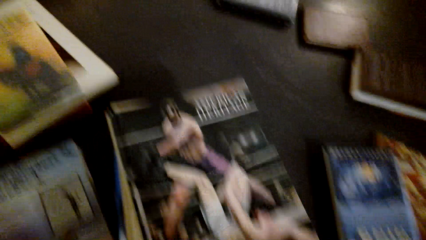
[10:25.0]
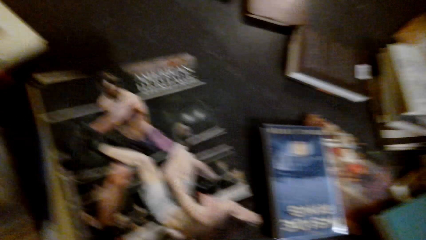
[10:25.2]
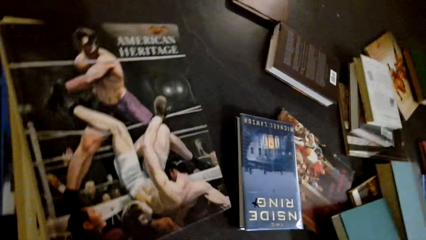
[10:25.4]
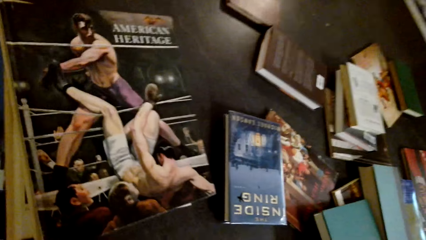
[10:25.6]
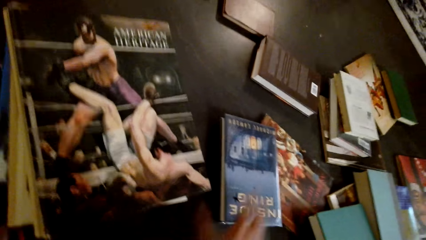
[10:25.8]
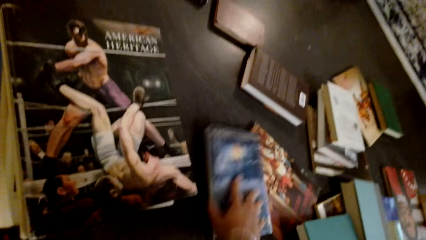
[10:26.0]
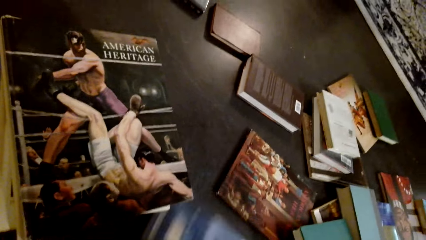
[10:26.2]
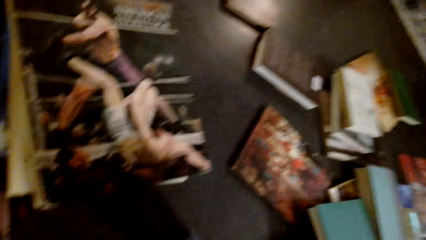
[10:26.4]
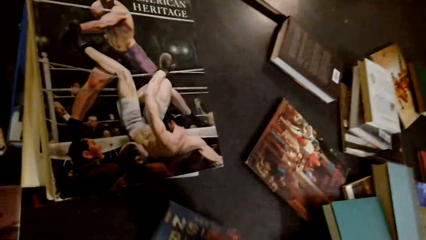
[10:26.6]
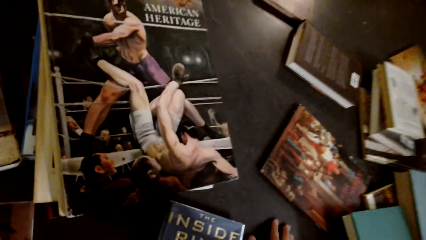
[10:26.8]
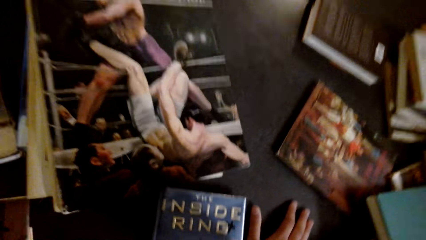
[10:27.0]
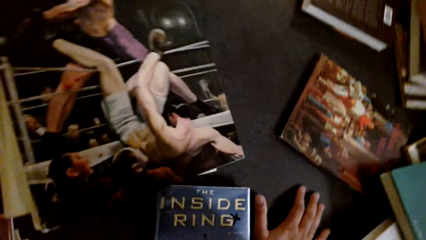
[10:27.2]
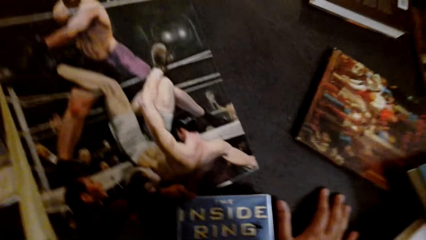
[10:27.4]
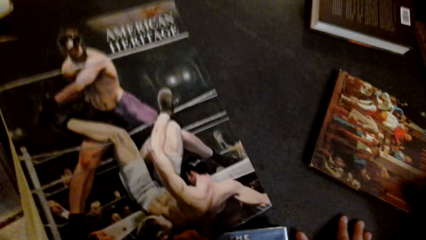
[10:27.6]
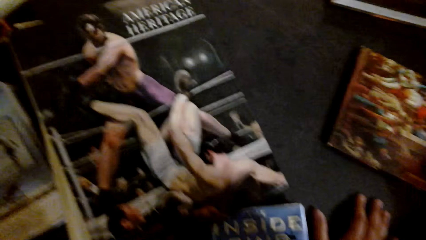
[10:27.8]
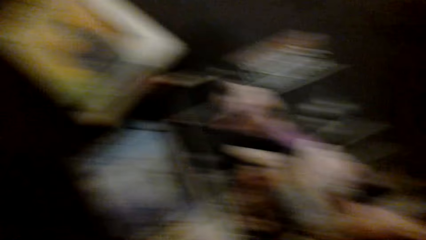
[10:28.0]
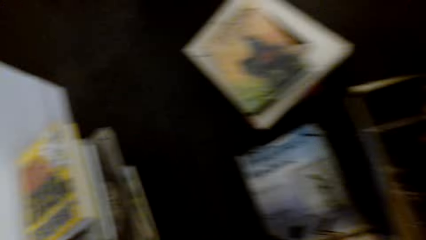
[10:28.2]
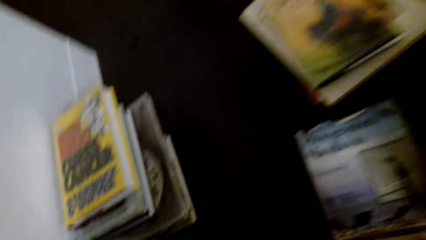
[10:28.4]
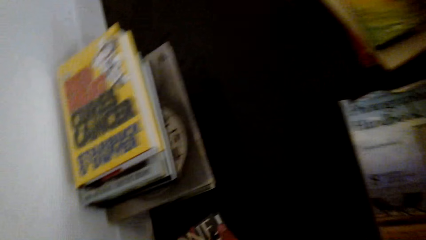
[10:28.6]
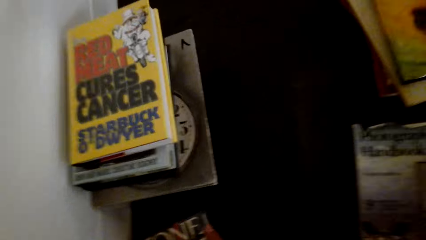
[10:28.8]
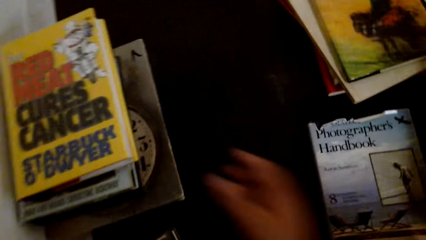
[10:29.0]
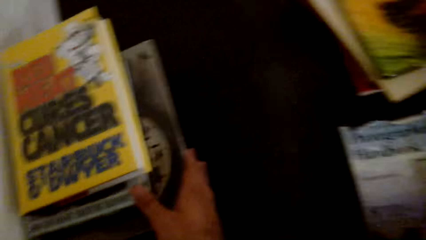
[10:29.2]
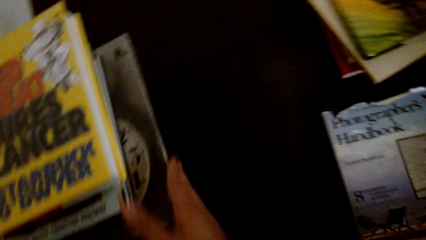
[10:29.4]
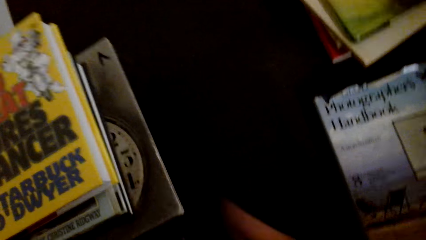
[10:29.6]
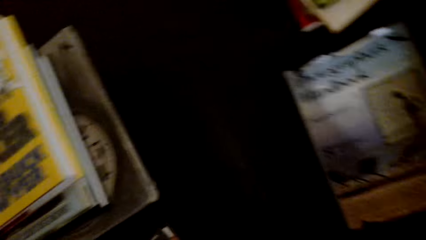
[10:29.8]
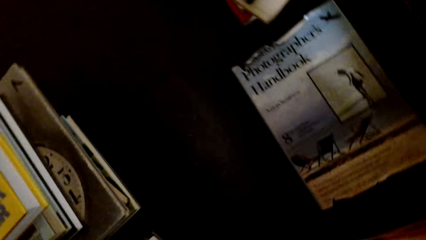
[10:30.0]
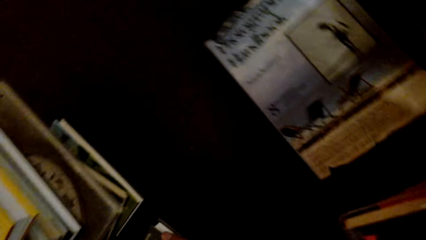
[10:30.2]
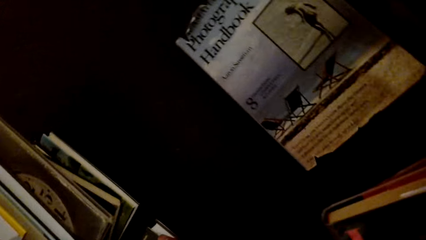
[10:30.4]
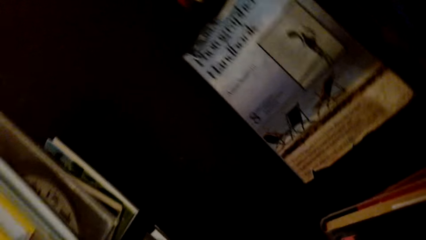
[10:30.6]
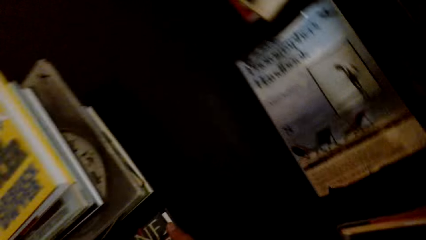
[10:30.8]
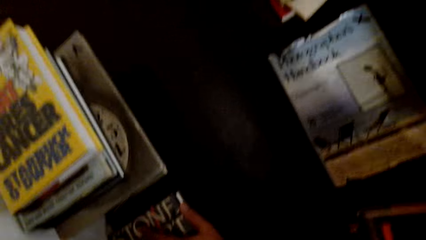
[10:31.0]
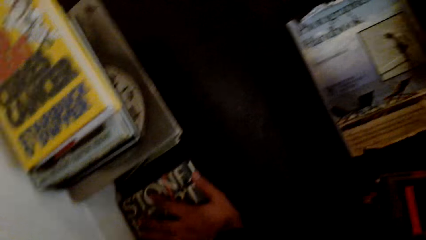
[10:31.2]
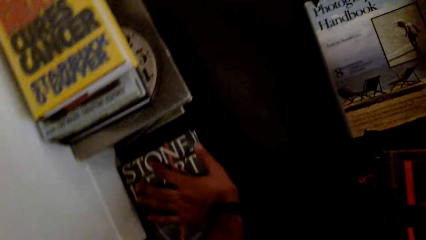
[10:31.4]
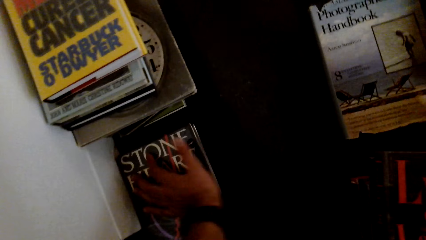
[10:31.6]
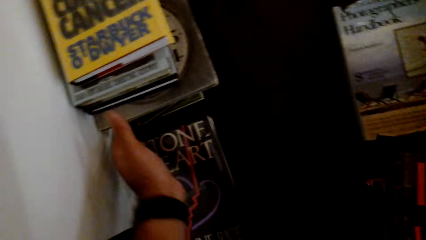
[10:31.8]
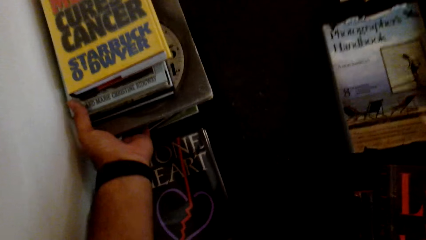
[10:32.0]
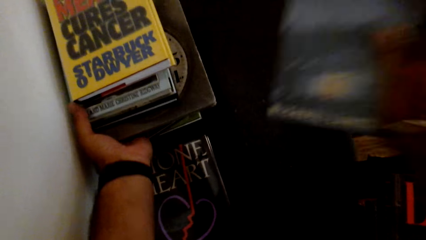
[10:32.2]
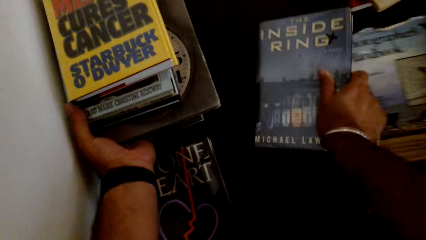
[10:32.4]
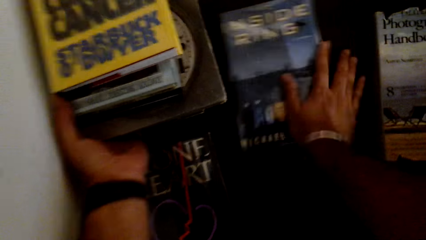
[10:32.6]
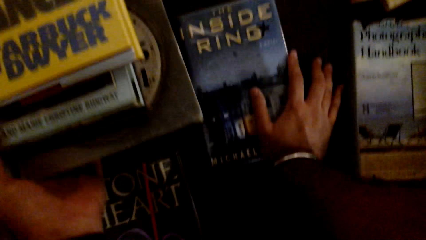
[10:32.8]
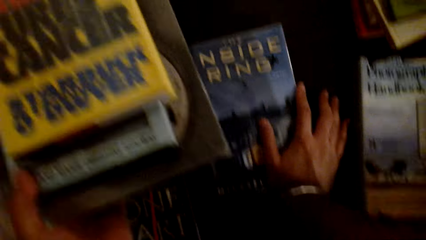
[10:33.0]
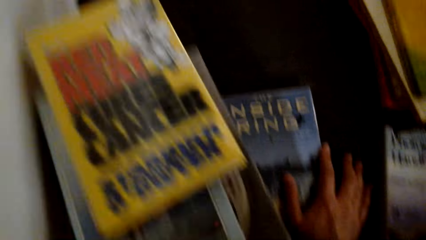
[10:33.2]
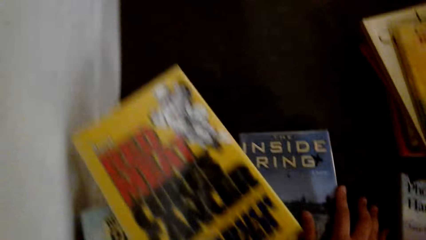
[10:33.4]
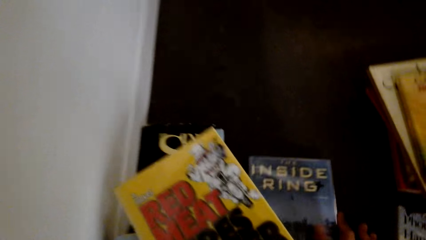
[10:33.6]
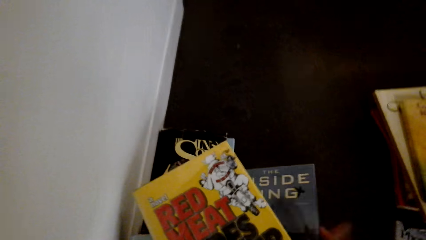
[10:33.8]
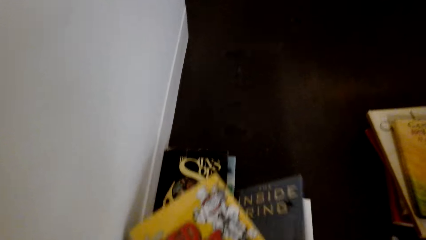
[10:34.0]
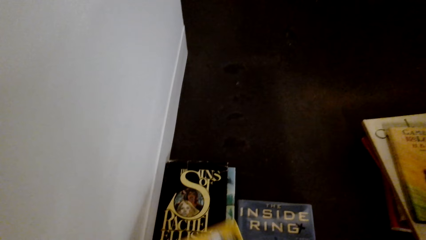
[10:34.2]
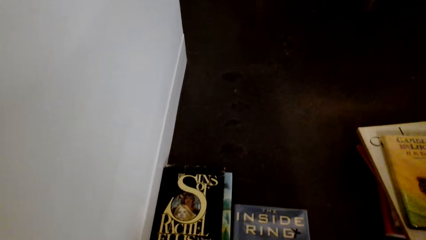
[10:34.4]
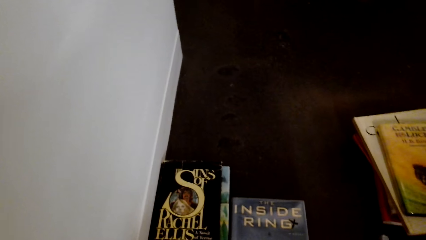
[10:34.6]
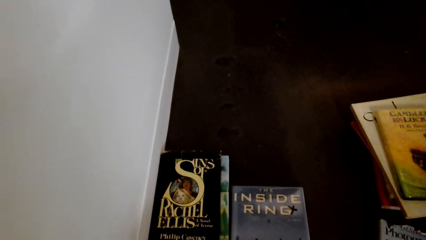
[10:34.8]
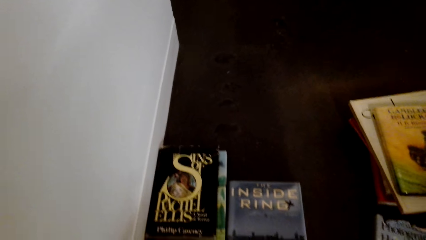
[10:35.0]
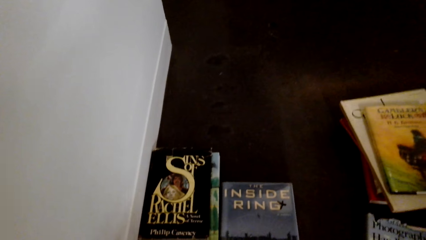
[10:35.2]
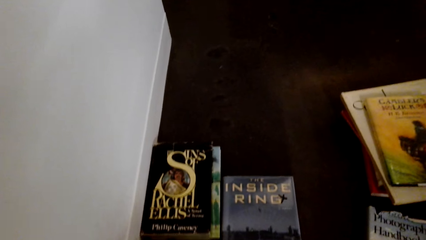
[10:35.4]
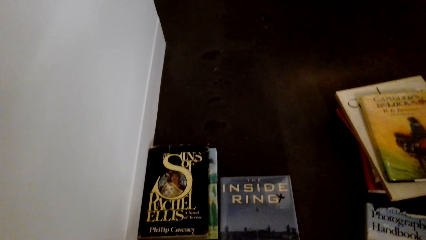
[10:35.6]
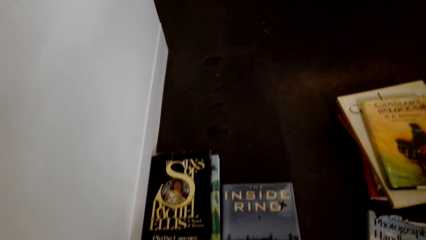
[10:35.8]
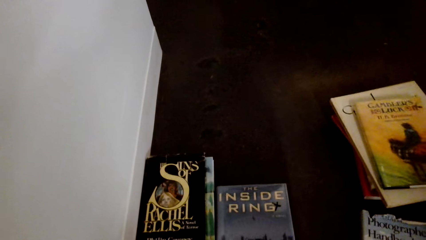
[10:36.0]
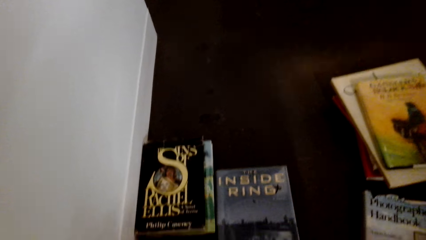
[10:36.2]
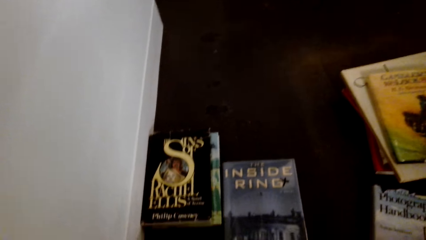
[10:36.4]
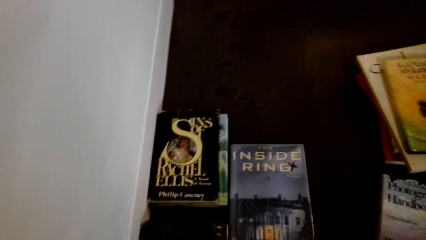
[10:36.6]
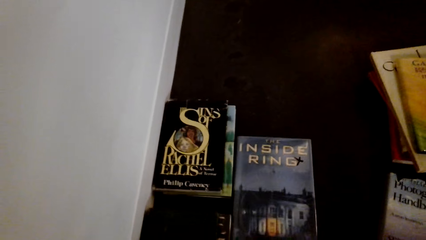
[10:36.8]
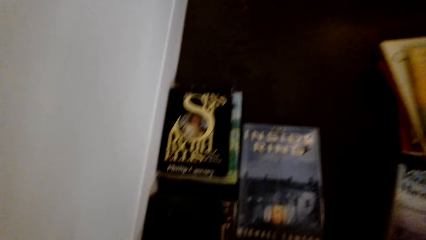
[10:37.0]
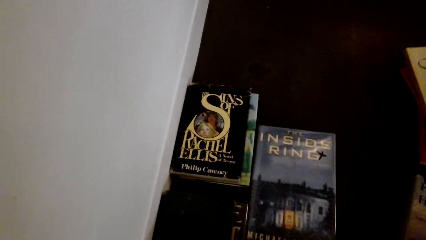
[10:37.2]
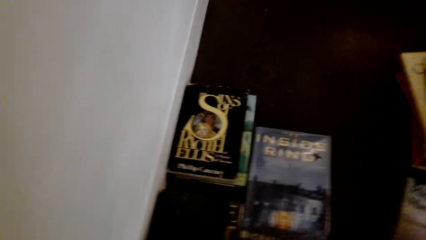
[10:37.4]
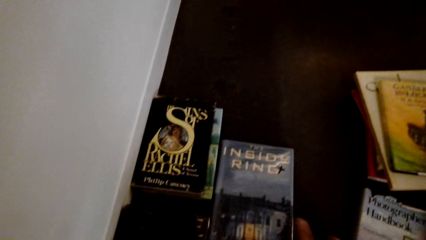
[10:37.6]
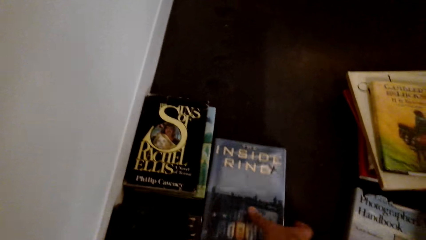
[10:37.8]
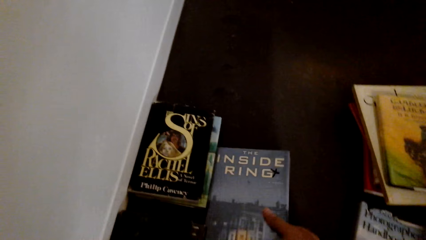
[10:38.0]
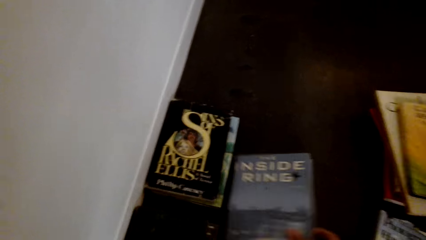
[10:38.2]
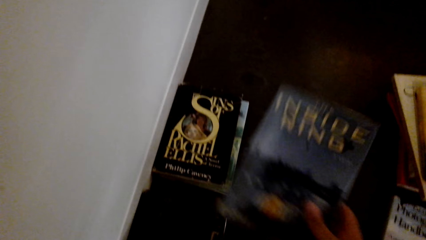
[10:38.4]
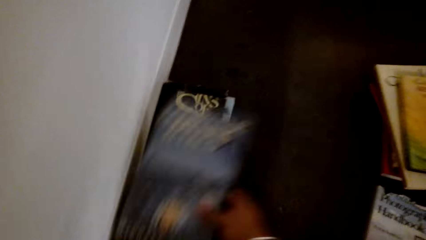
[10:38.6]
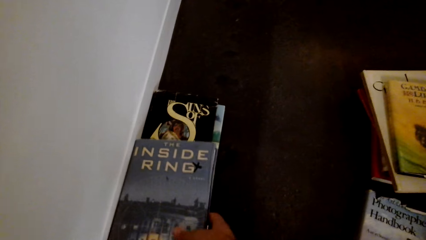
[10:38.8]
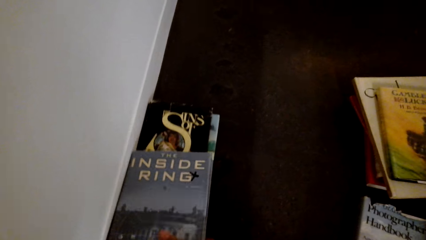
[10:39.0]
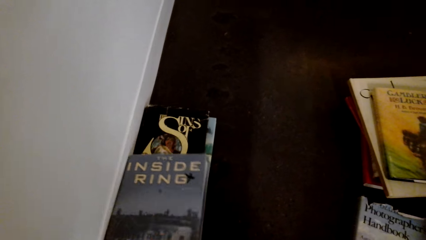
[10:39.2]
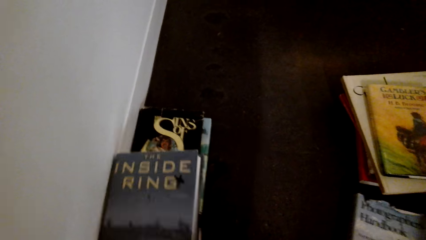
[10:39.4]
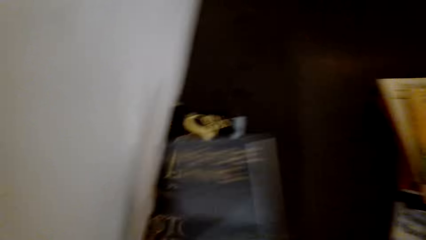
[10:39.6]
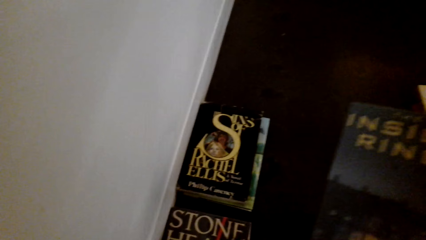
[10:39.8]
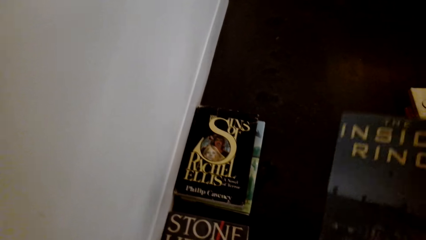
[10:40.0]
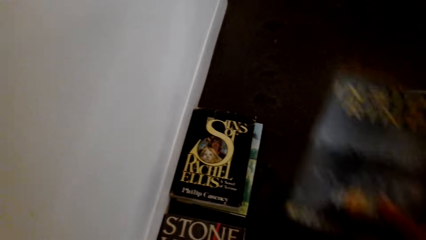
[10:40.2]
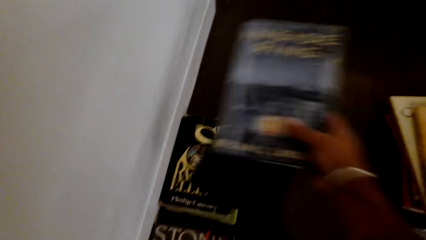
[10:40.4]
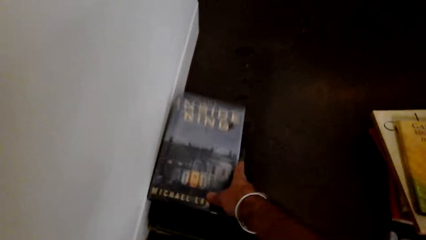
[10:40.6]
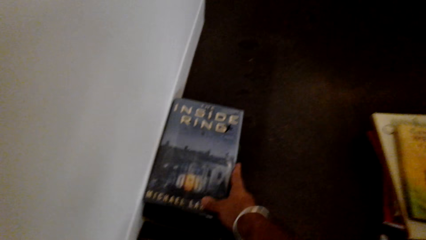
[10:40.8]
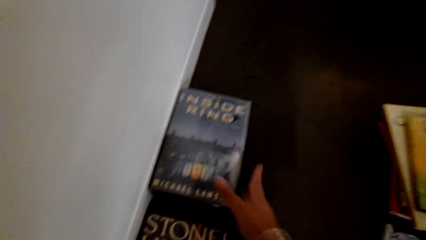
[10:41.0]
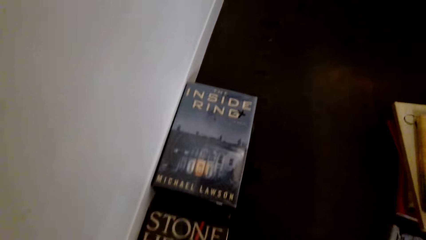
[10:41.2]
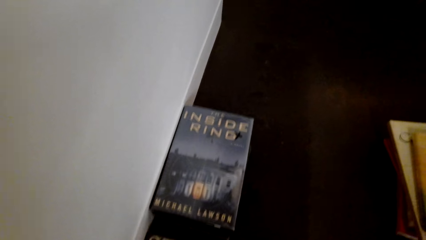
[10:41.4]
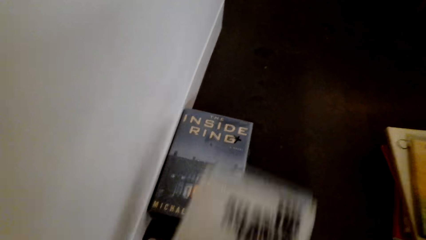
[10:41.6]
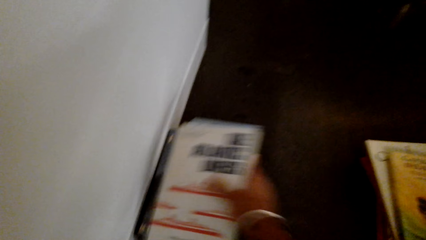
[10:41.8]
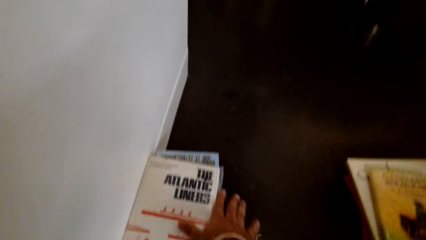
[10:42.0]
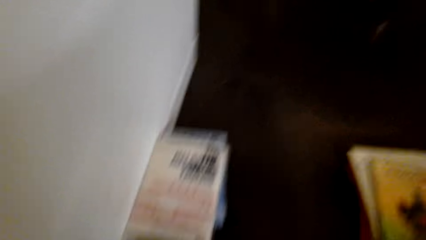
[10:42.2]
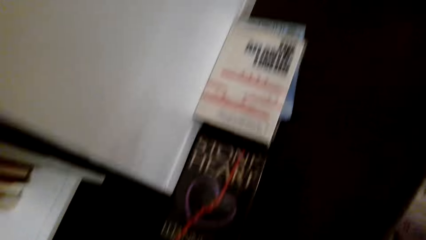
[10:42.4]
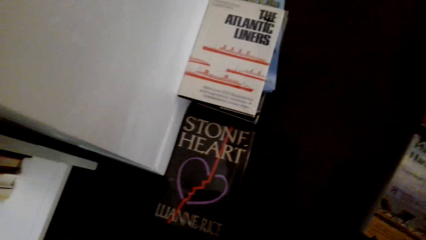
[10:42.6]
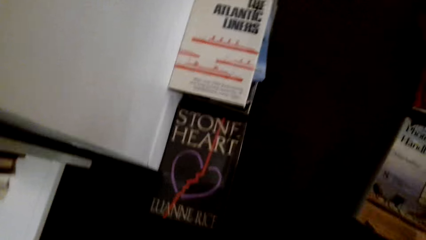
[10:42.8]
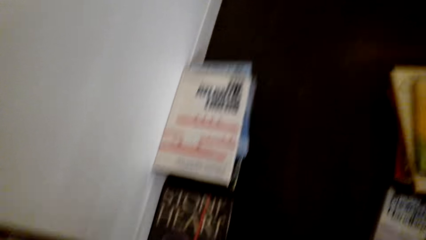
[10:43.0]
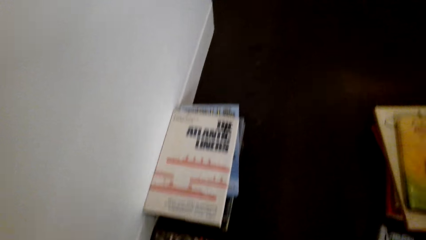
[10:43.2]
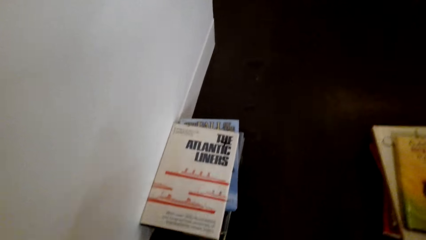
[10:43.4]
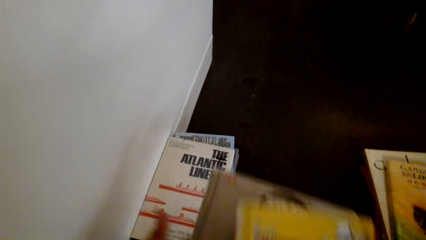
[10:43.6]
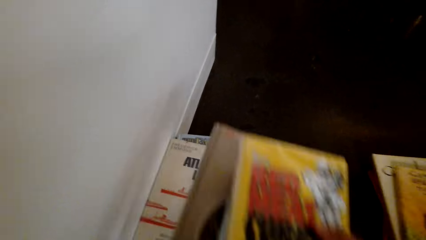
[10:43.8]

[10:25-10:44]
The camera wearer holds the books on his hands. He arranges the books on the table.
